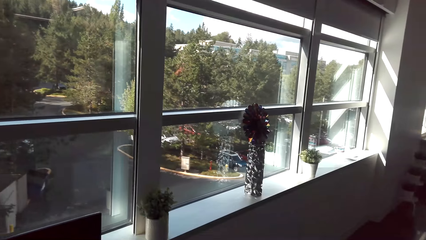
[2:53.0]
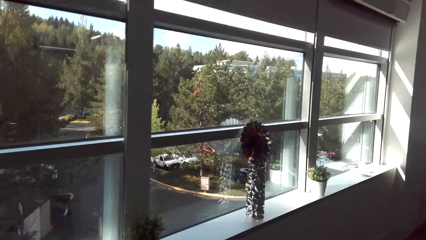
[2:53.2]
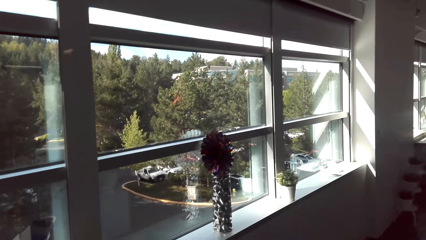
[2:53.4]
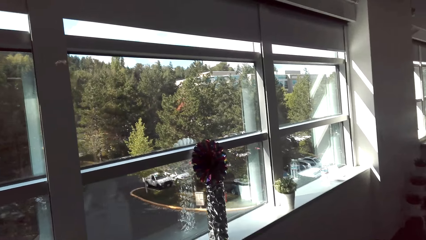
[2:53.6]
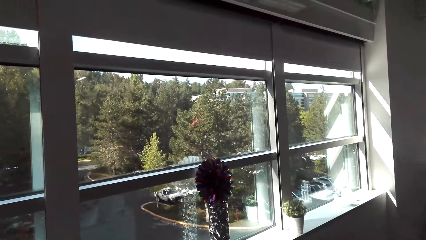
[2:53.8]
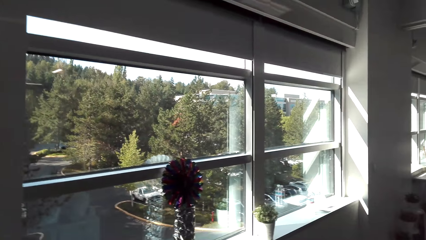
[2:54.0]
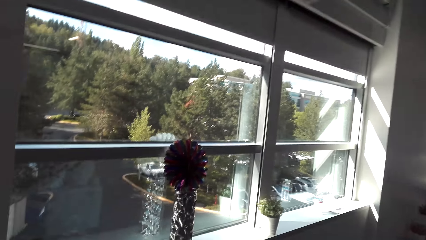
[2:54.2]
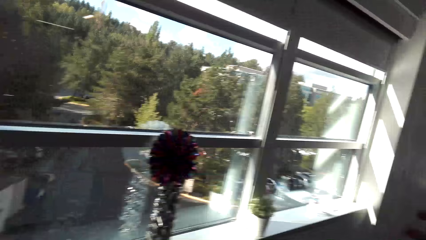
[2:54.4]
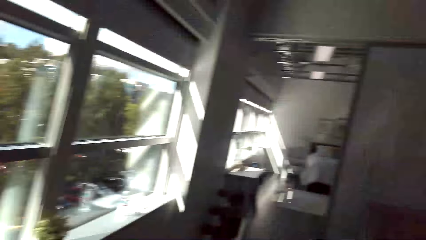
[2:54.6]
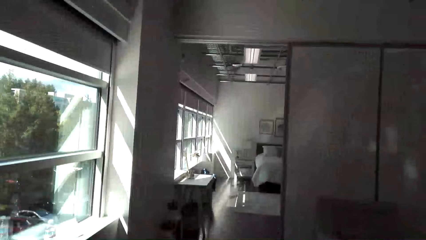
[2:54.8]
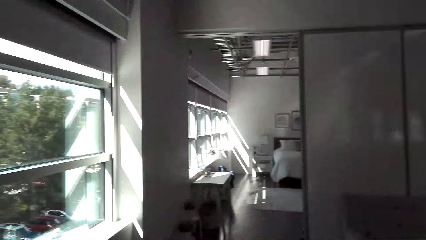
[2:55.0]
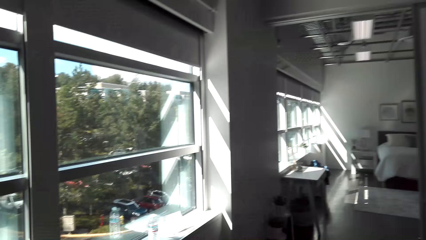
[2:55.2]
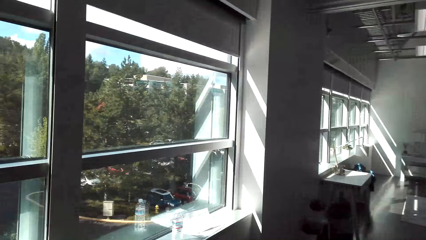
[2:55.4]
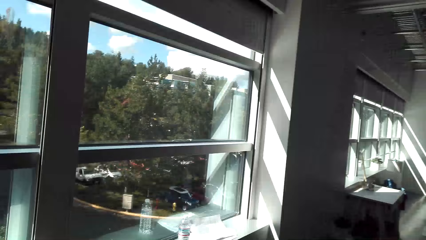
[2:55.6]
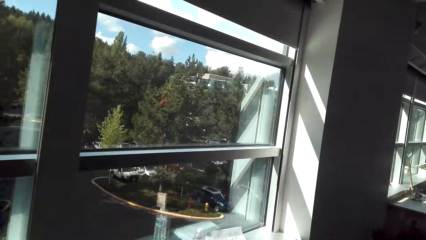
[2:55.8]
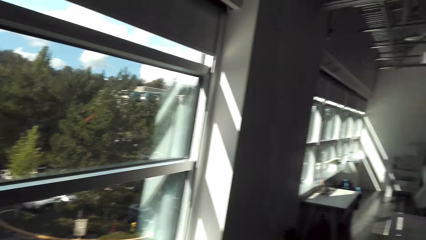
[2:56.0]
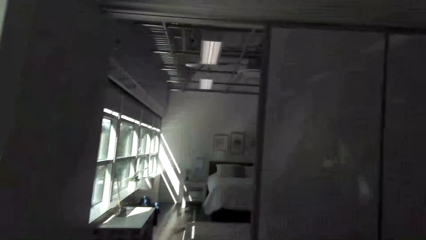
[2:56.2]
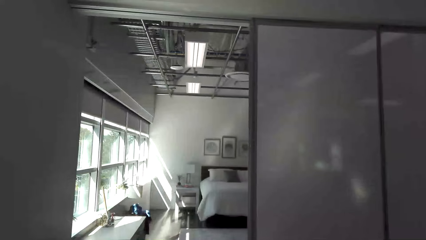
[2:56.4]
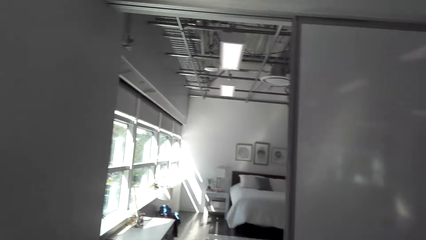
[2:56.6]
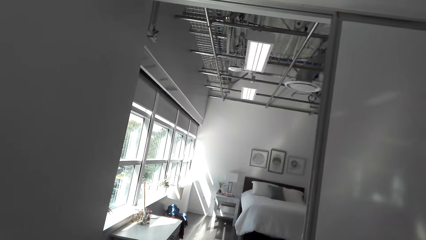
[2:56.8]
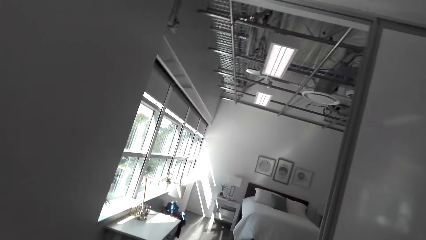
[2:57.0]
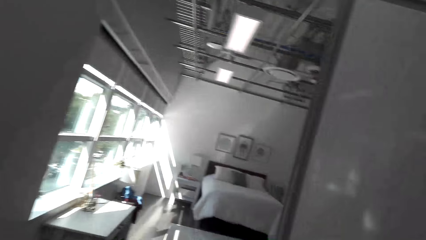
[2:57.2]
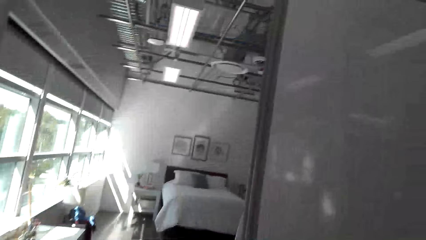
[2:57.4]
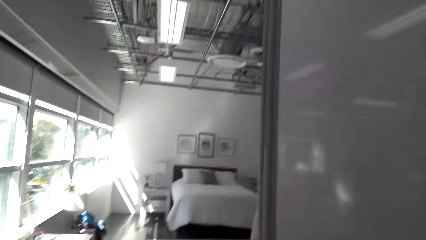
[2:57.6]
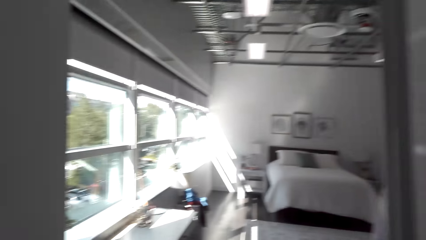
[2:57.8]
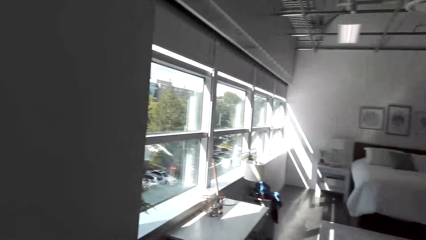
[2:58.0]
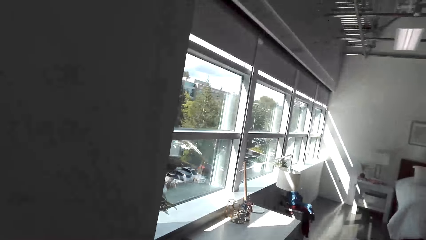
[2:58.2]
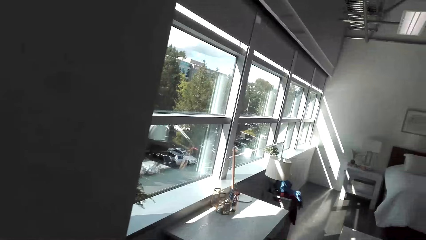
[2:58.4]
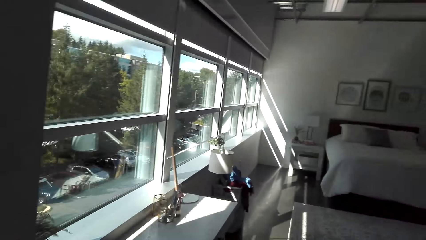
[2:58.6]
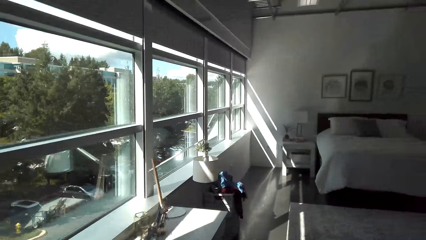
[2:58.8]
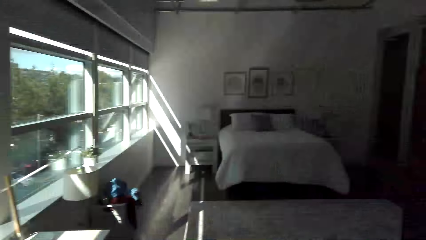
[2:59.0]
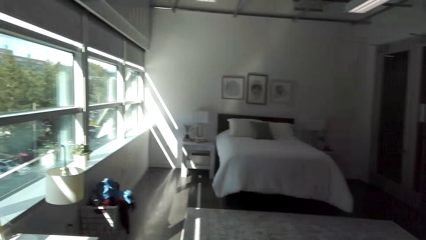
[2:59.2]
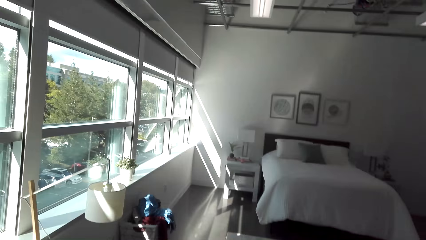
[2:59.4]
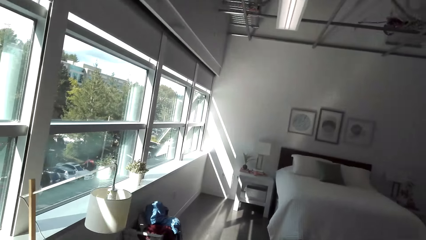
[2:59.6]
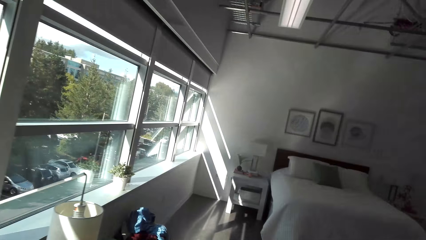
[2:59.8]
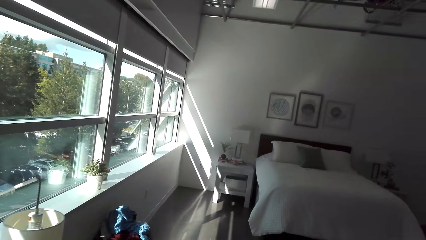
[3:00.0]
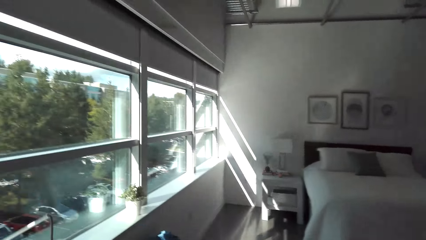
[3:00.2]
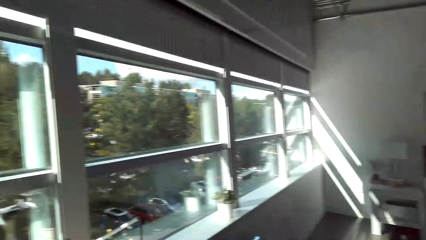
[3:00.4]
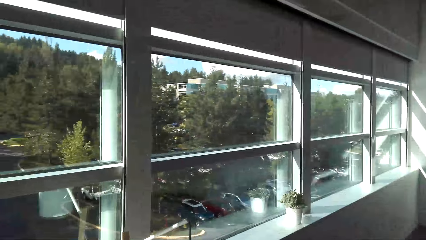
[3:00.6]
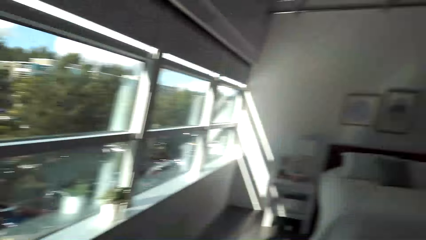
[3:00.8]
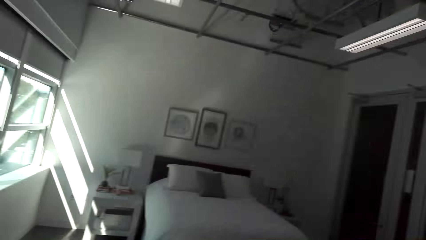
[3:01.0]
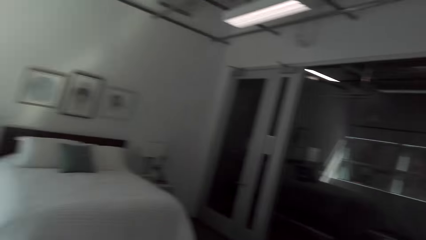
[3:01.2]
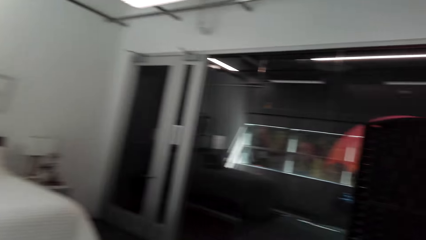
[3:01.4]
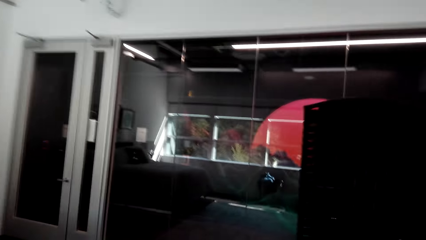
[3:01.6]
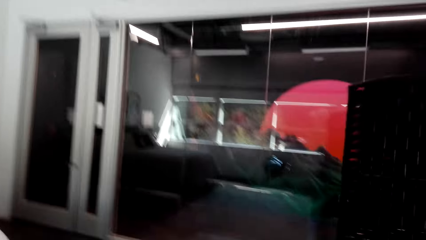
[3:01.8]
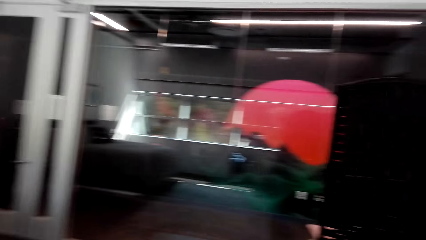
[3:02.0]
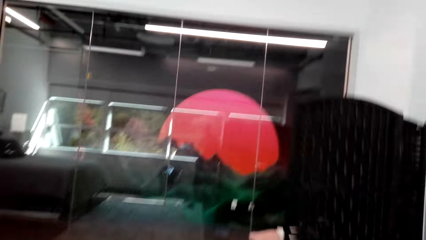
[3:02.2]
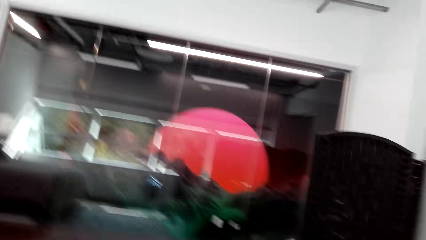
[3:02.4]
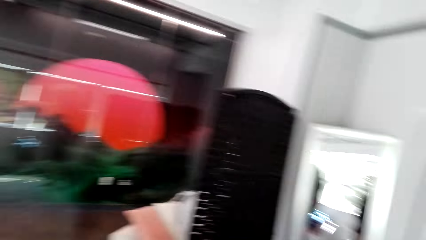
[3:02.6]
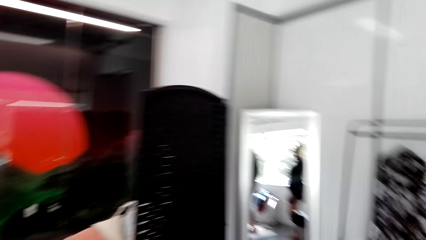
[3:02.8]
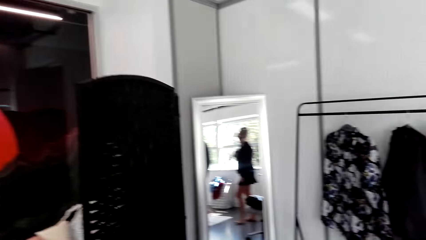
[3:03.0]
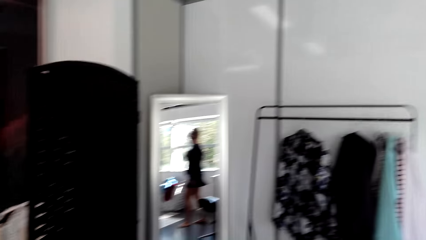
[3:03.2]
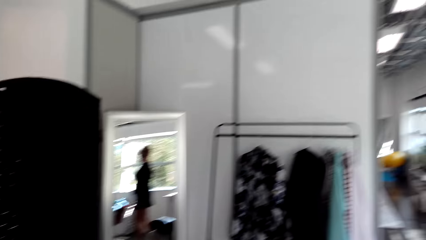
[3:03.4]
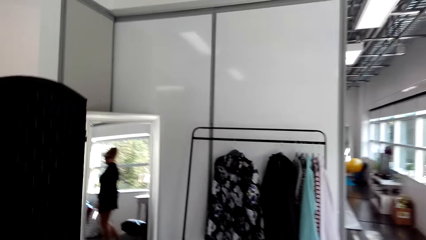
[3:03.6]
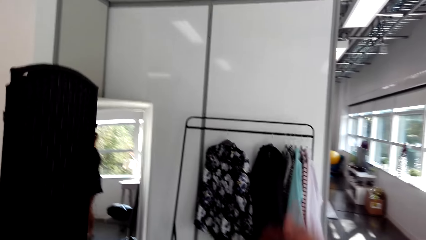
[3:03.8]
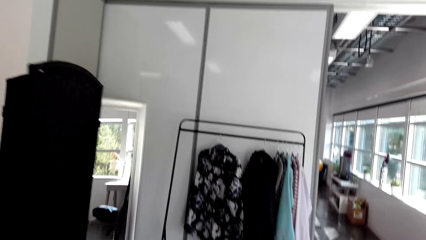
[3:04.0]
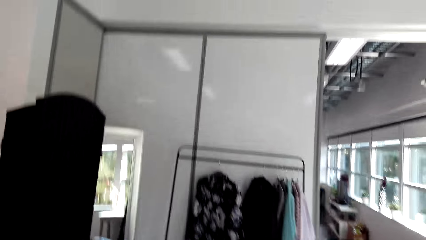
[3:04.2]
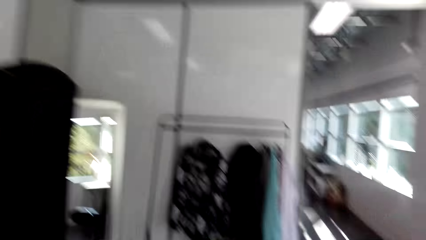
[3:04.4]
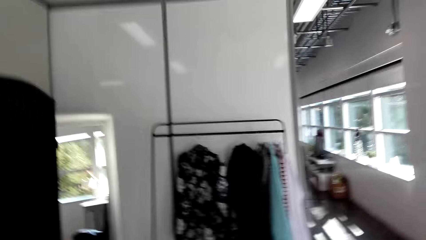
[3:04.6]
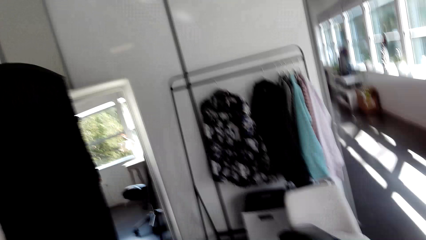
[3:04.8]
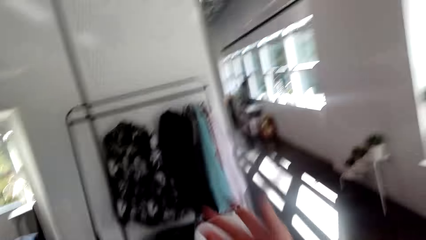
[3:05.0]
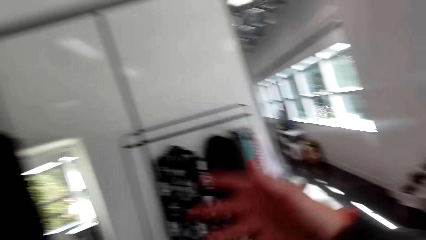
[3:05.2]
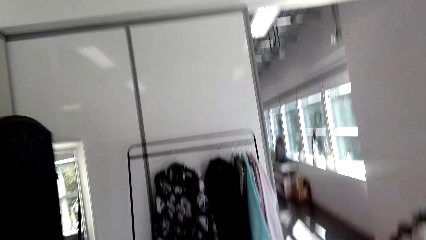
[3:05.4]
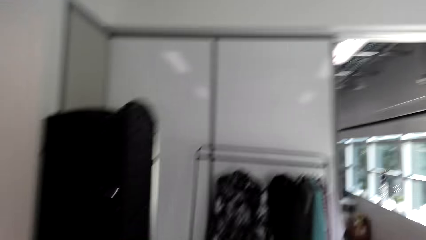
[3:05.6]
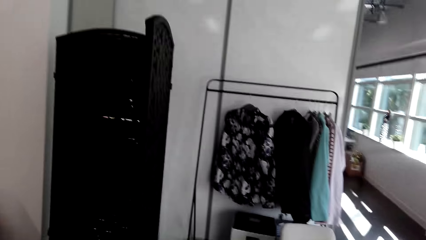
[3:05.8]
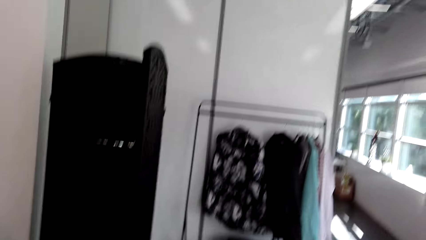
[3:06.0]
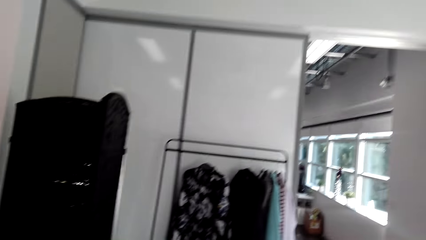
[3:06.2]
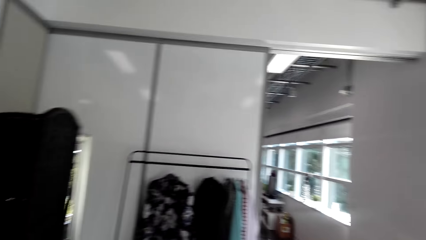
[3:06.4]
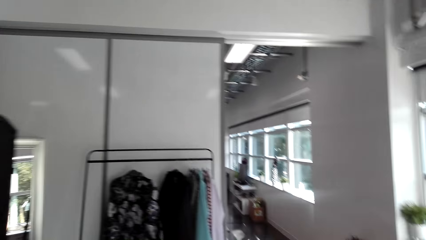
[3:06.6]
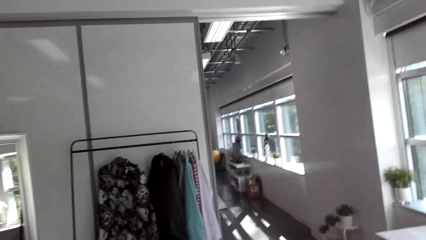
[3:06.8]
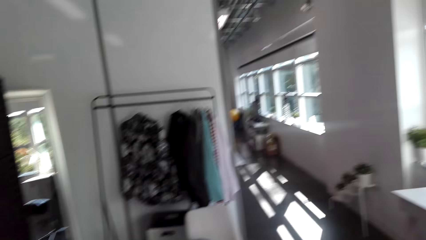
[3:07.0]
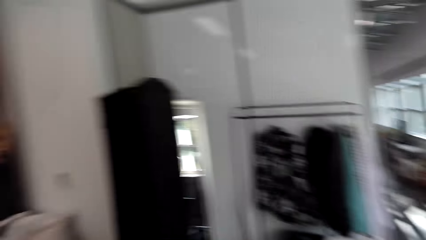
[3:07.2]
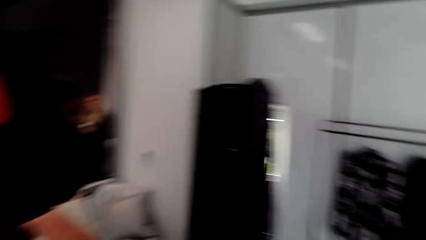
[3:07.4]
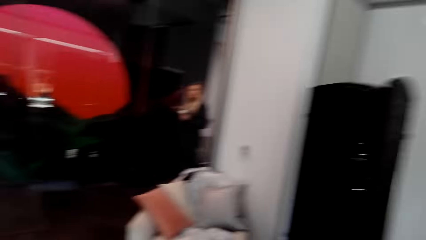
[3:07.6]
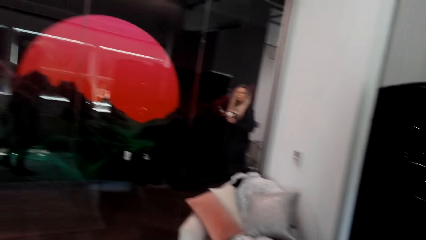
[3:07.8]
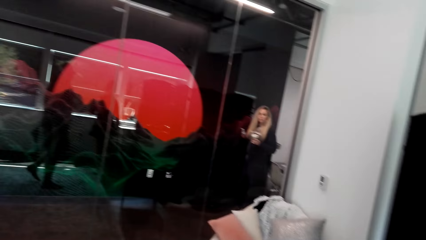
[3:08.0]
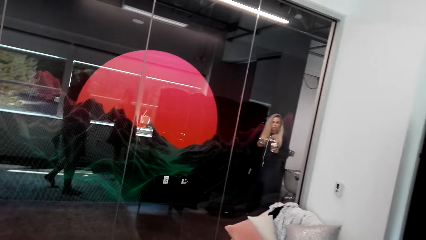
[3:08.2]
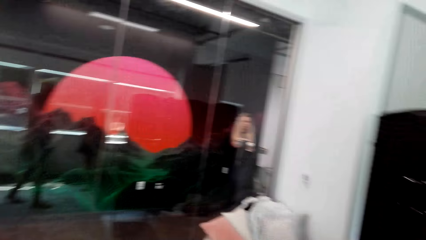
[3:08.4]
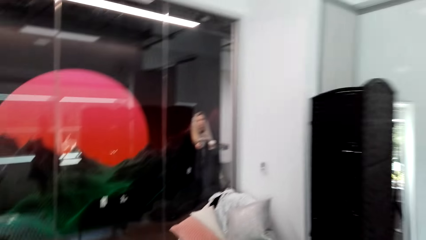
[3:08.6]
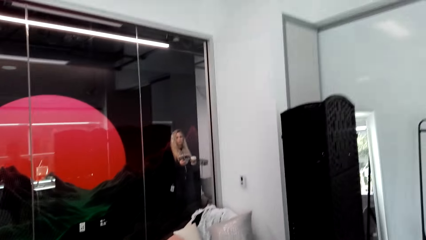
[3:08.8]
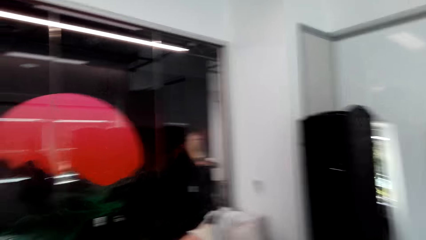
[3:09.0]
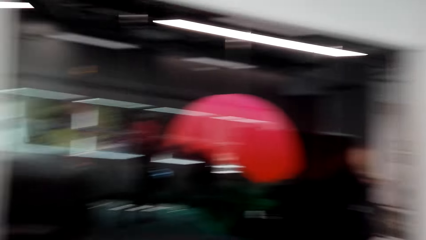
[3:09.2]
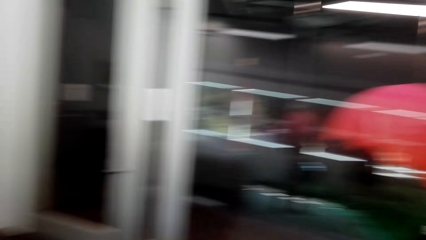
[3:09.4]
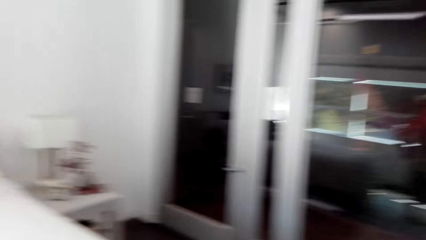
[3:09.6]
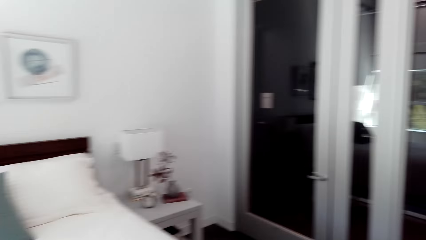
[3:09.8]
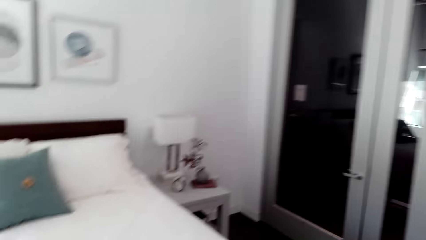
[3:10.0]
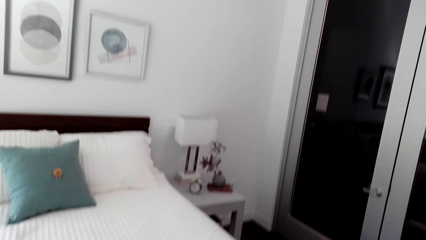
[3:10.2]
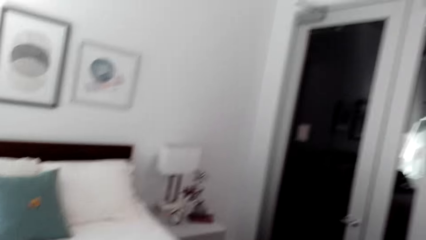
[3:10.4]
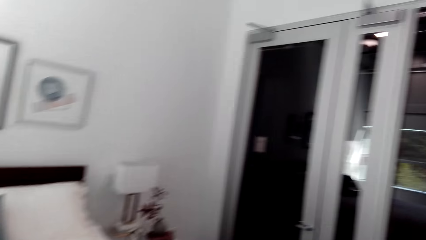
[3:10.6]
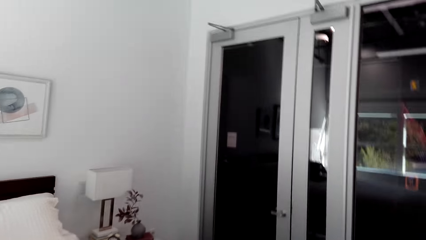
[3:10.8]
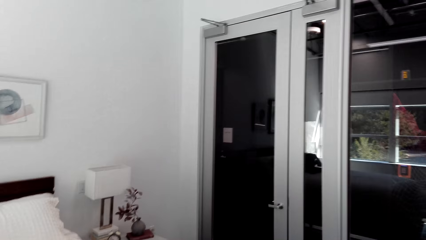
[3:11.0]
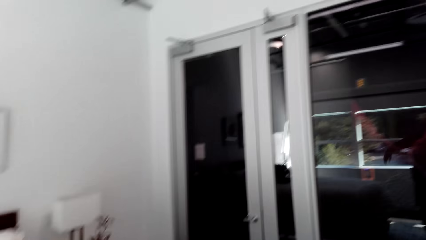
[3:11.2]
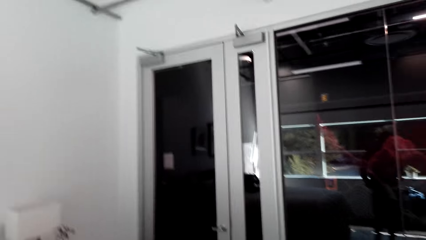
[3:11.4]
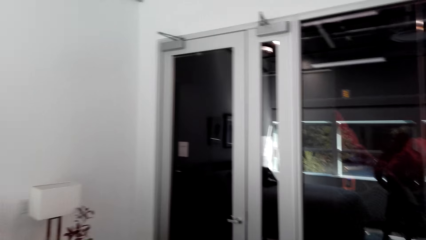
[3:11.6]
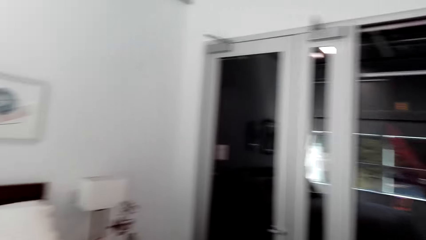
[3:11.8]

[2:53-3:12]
A person walks around. The camera wearer walks around. They move the right hand up. They look around. Another person walks around. The camera wearer looks around.
